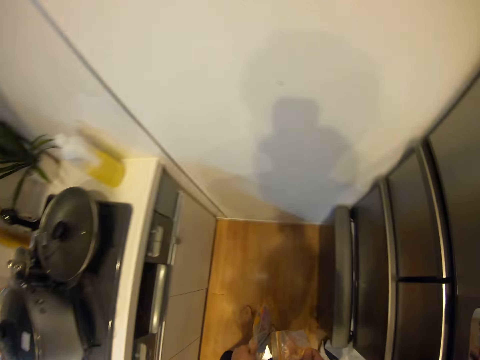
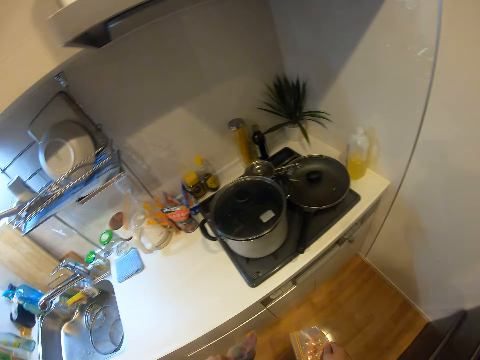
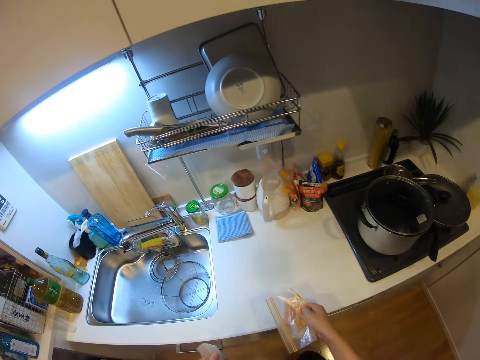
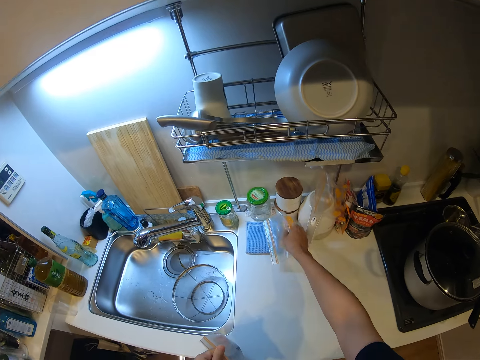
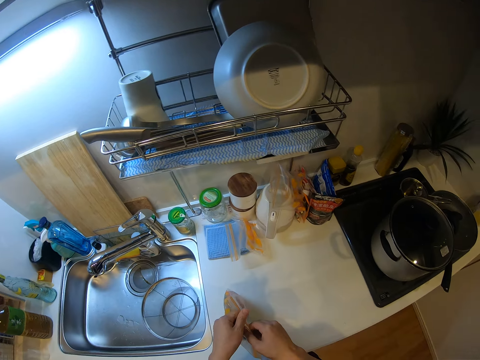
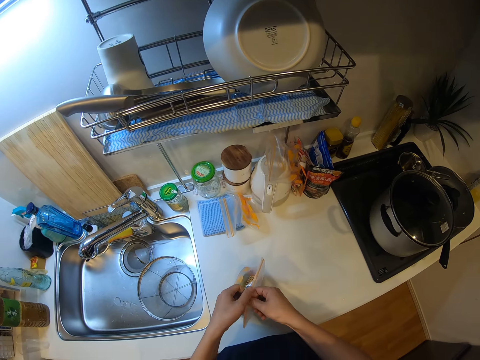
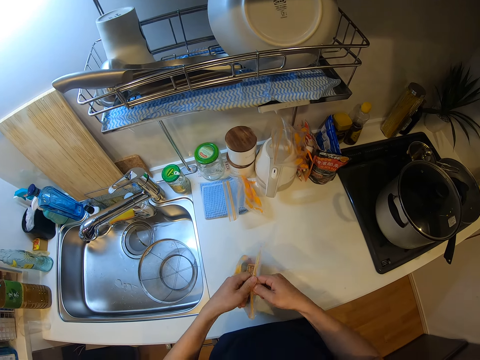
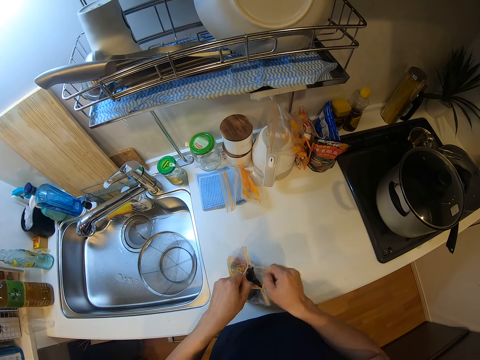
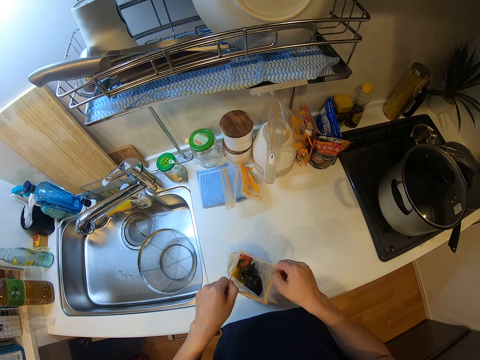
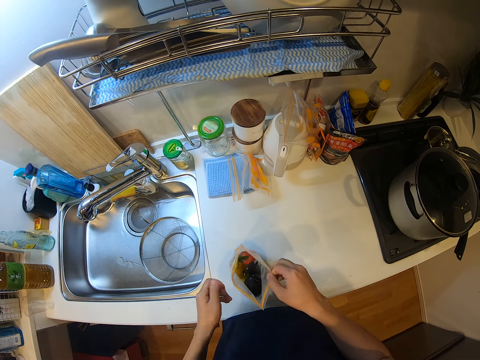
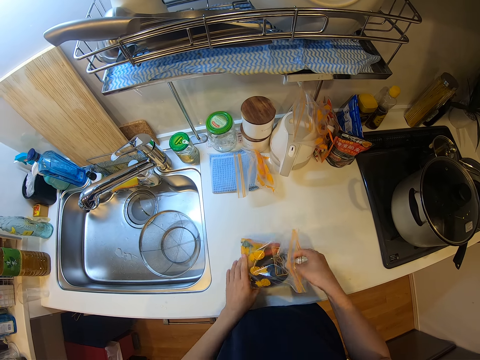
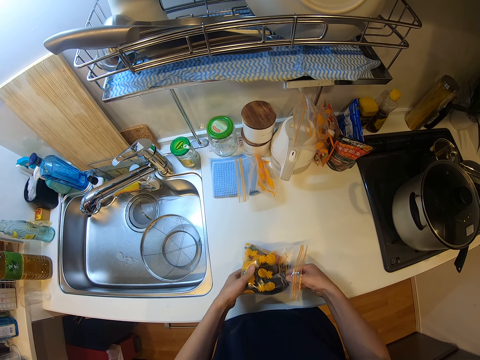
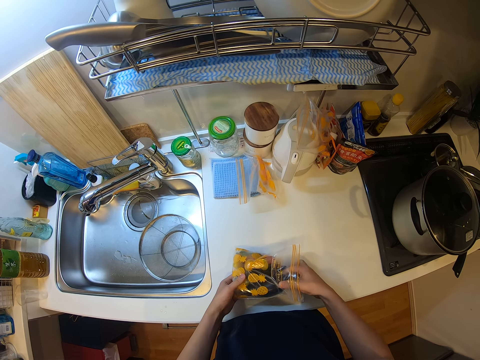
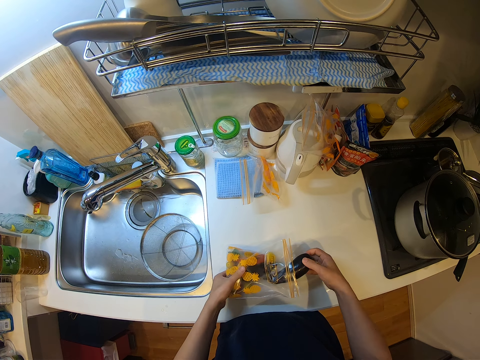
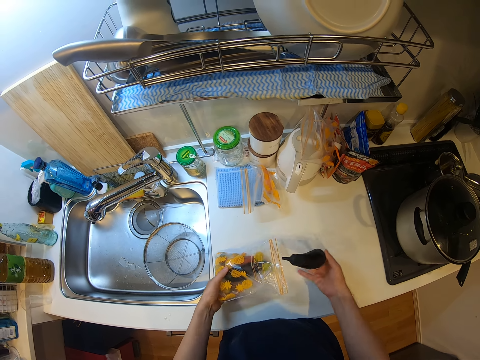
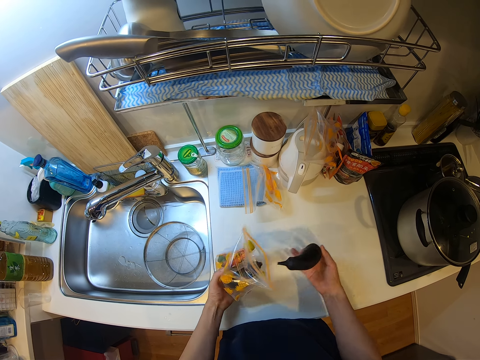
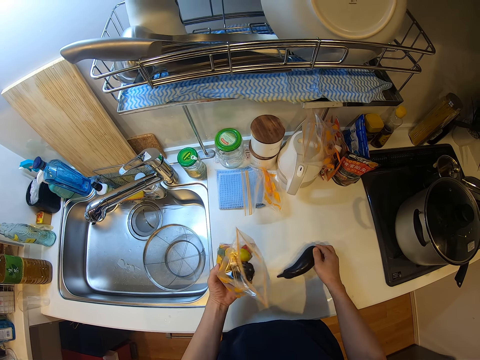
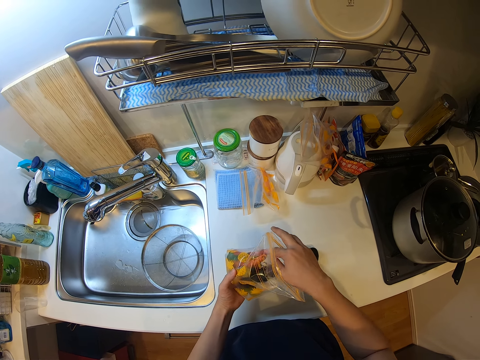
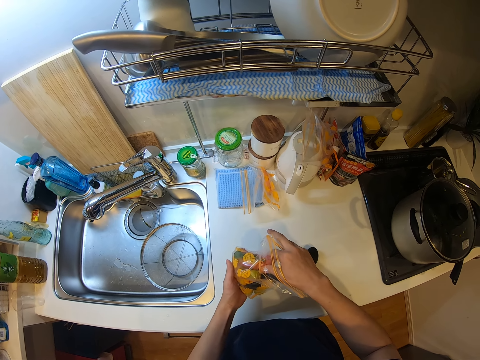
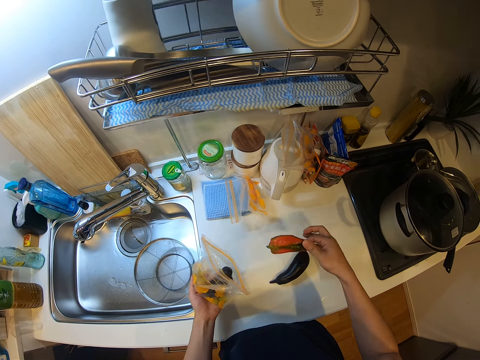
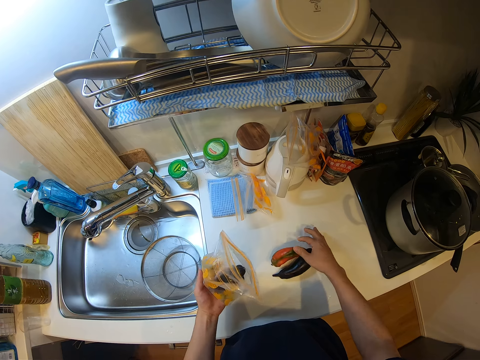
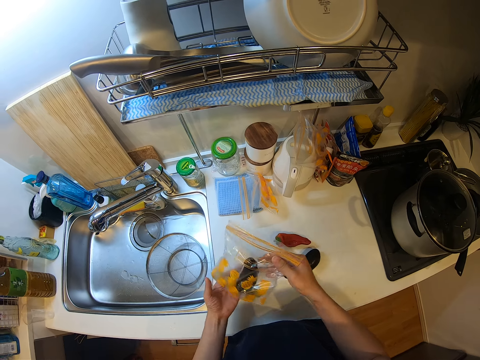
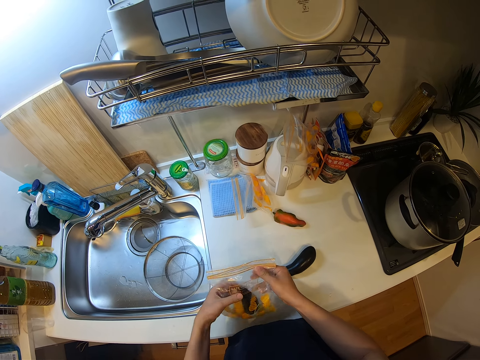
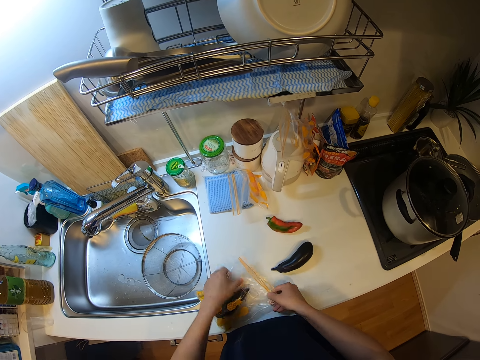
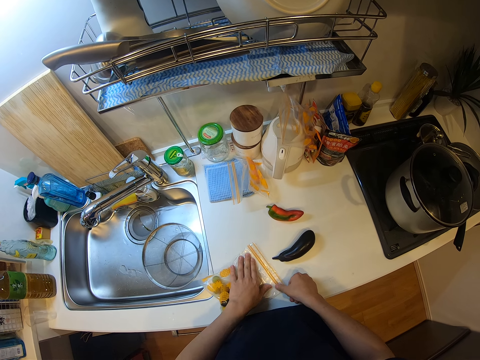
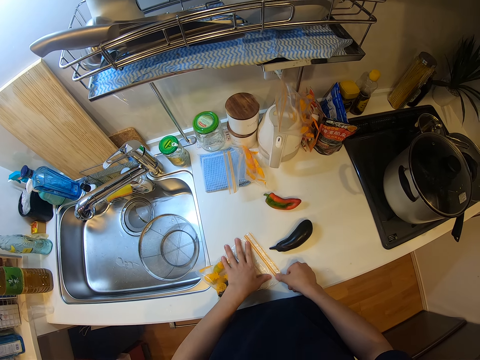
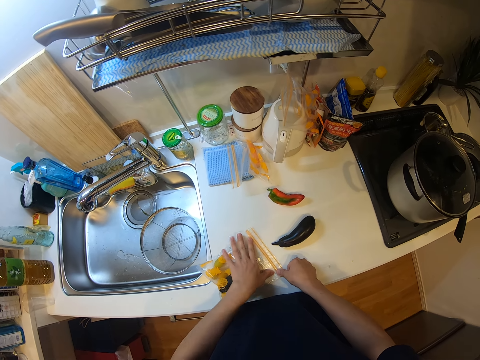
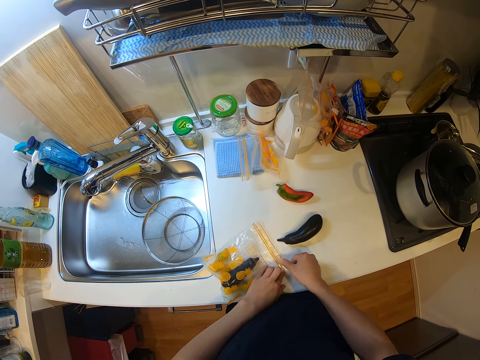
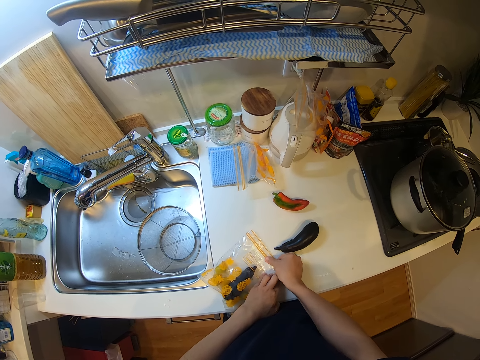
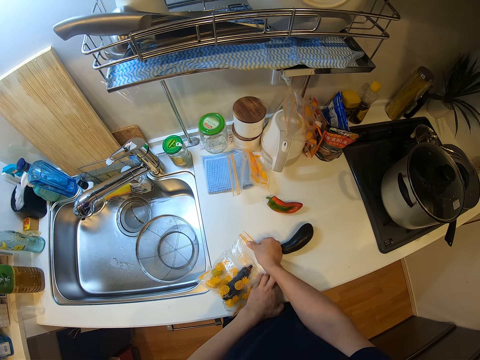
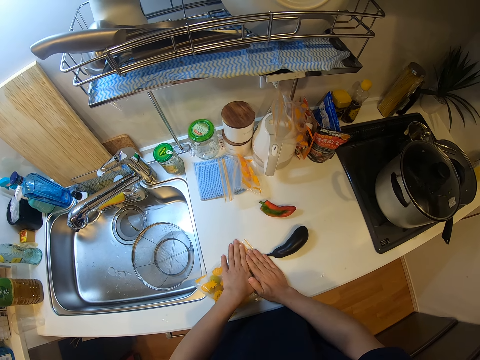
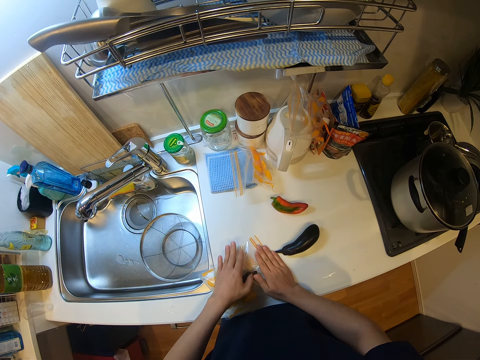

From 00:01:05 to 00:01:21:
The camera wearer closes the fridge and closes the drawer. They drop the packet on the counter. They open a packet, take an eggplant from the packet, and drop the eggplant on the counter. They take a pepper from the packet and drop the pepper on the counter. They seal the packet and tighten the packet.

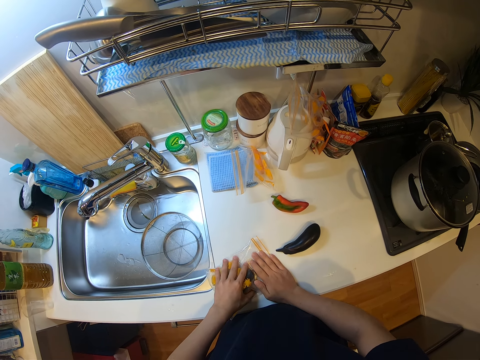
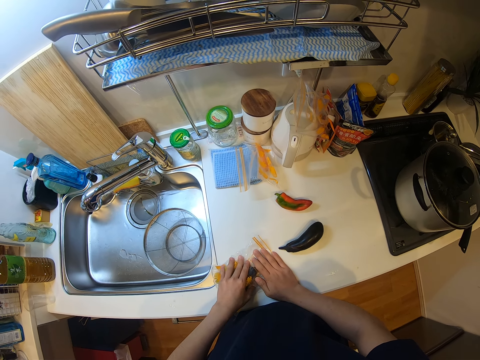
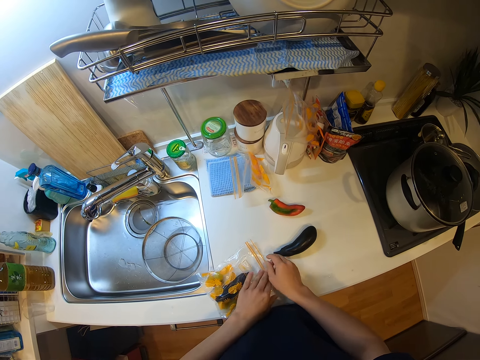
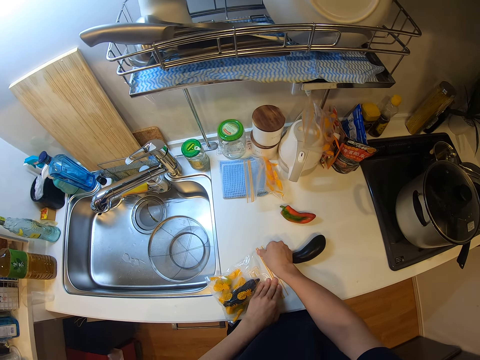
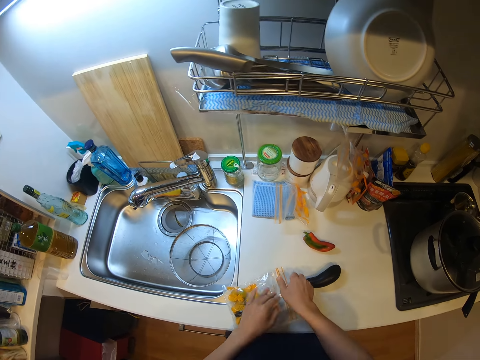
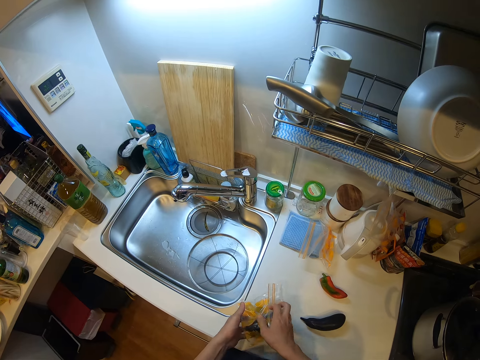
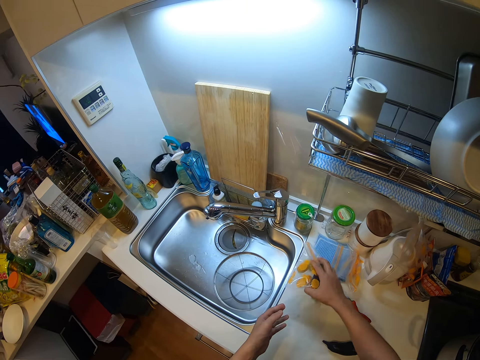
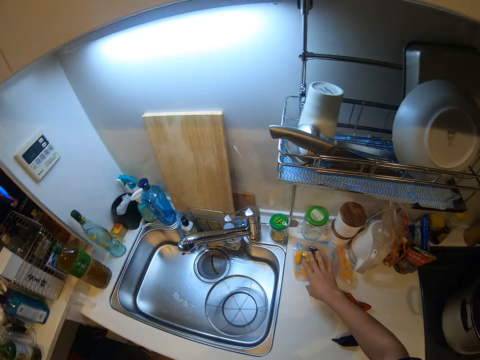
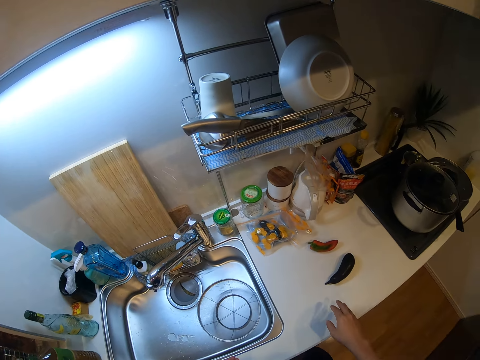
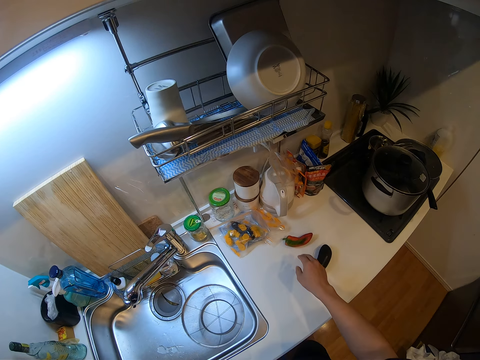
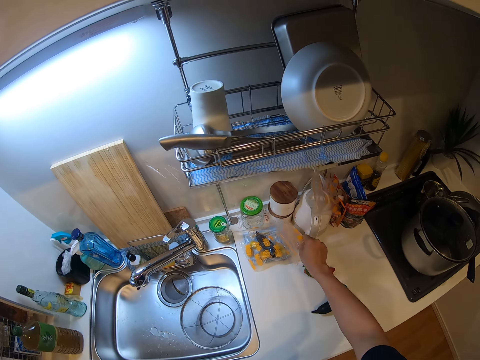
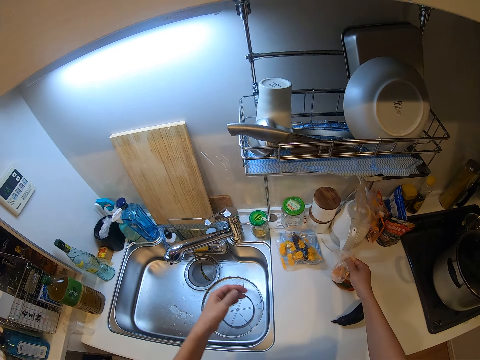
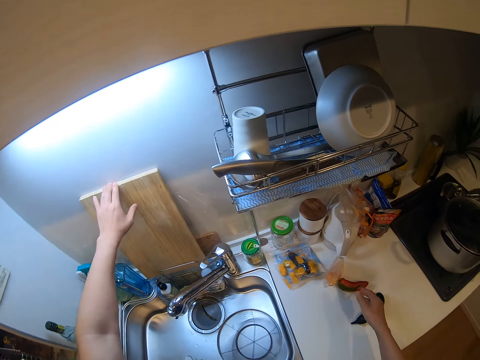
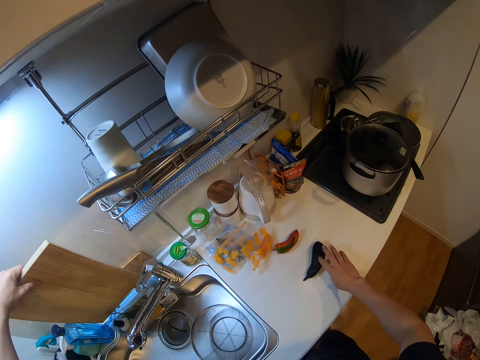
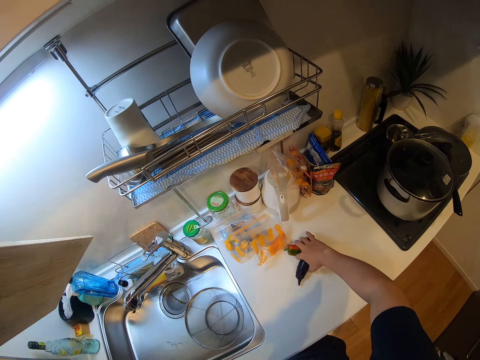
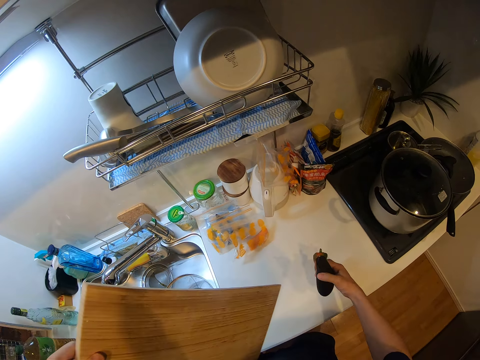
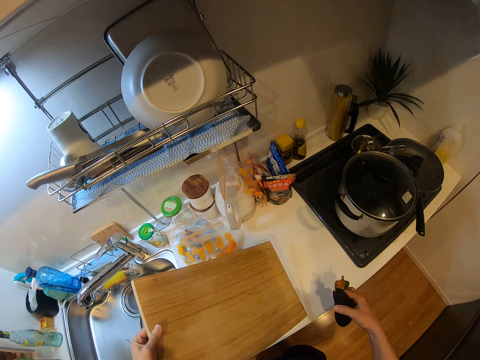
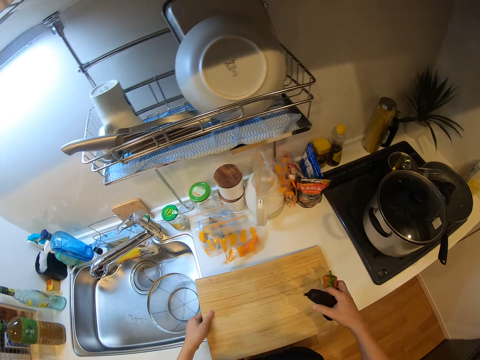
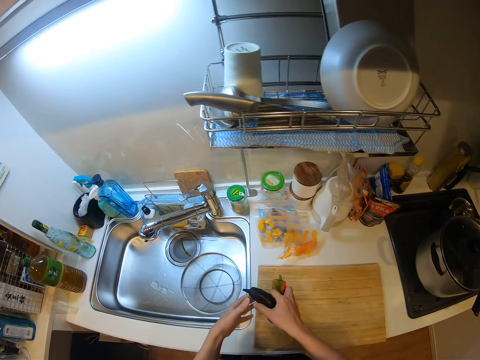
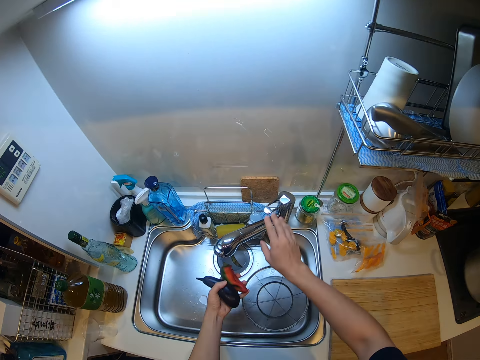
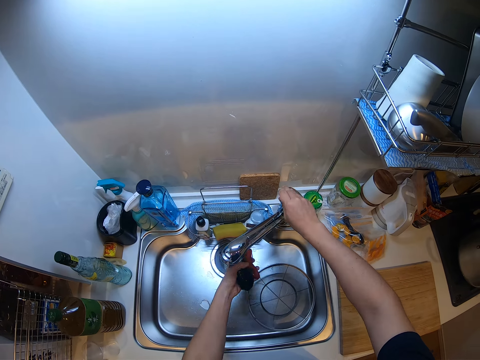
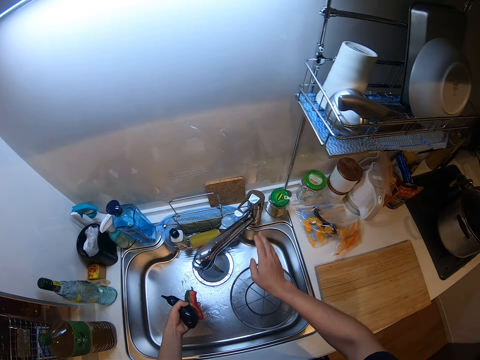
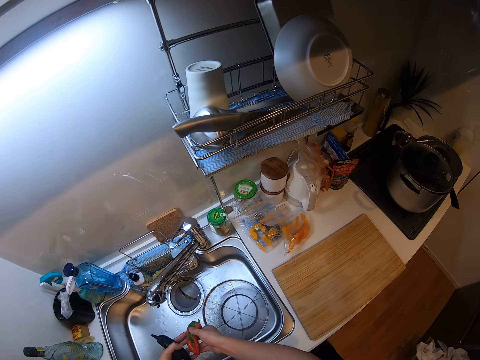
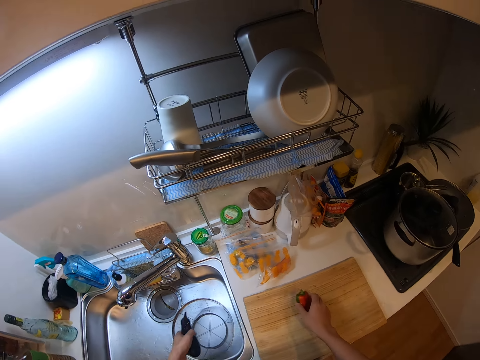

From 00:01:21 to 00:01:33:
The camera wearer presses down the packet. They drop the packet on the counter. They take a packet from the counter and place the packet on top of the sink. They take the chopping board. They pick up the eggplant and pepper on the counter. They put the chopping board on the counter. They open the tap, close the tap, and wash the eggplant and pepper.
